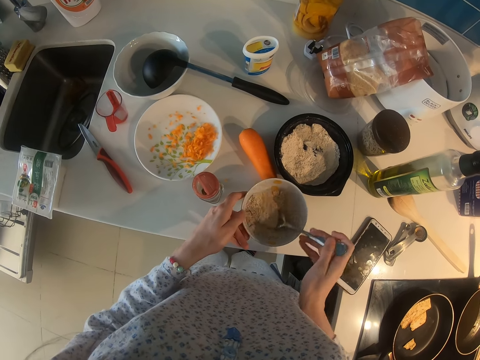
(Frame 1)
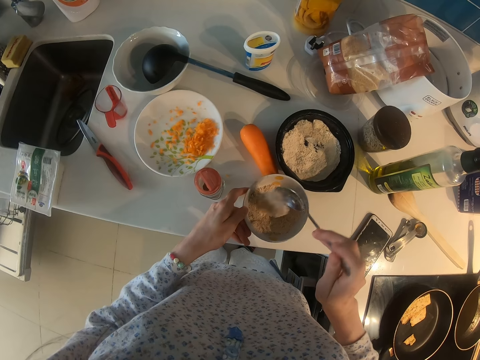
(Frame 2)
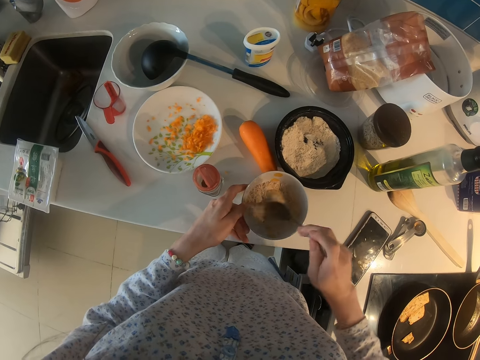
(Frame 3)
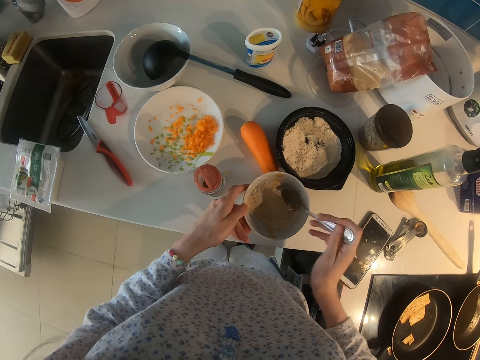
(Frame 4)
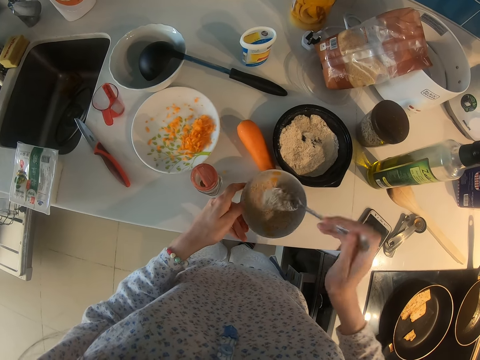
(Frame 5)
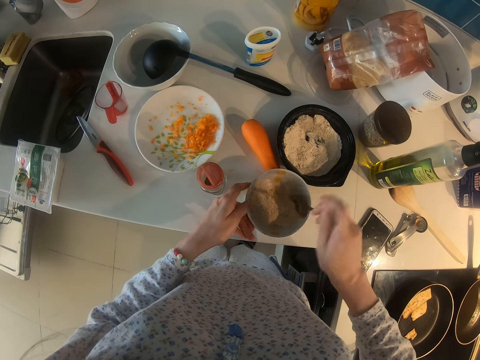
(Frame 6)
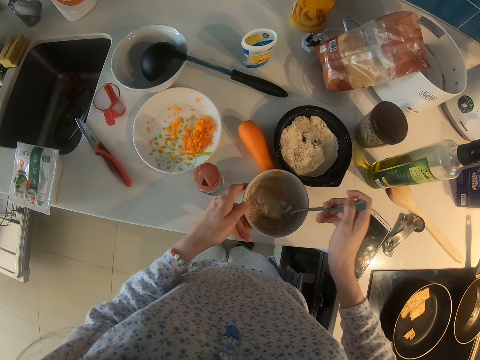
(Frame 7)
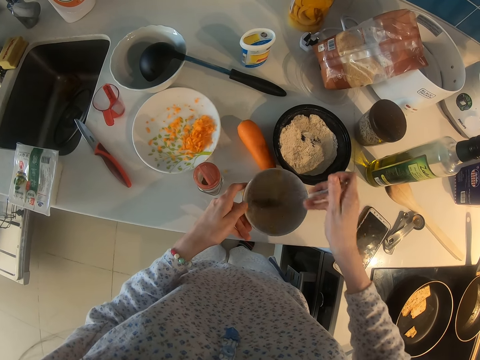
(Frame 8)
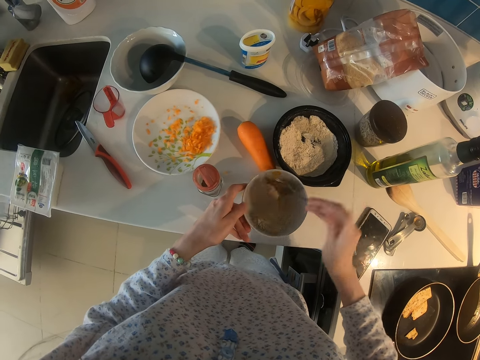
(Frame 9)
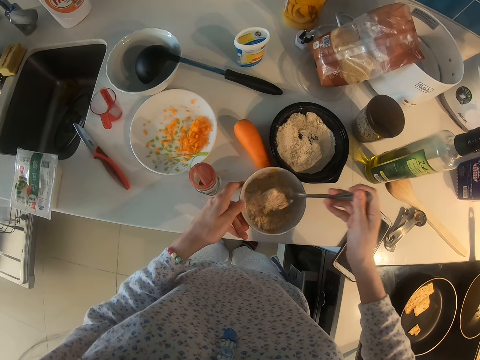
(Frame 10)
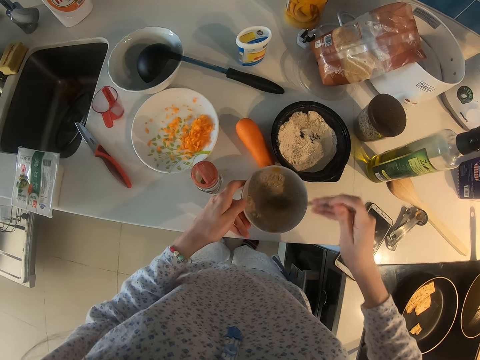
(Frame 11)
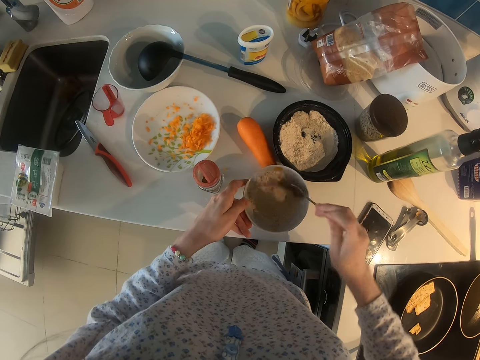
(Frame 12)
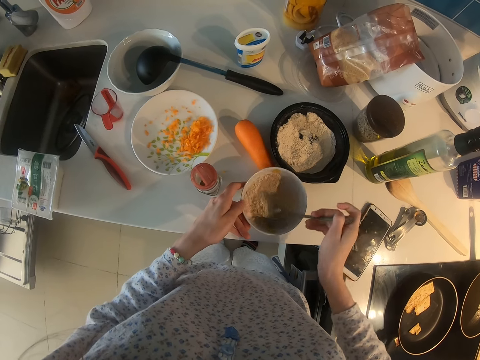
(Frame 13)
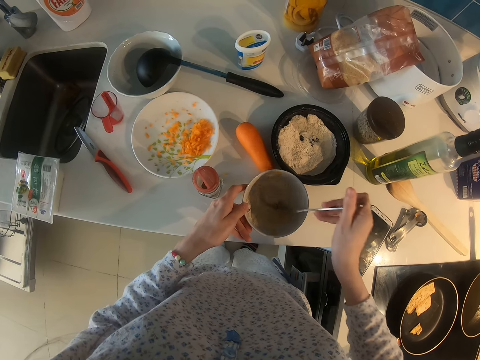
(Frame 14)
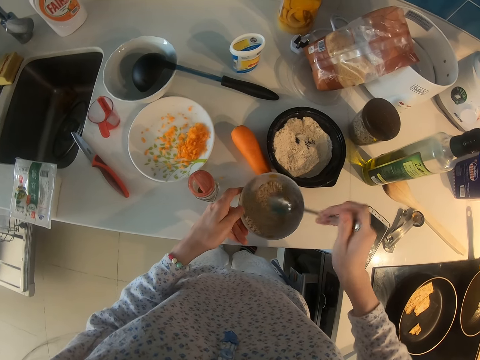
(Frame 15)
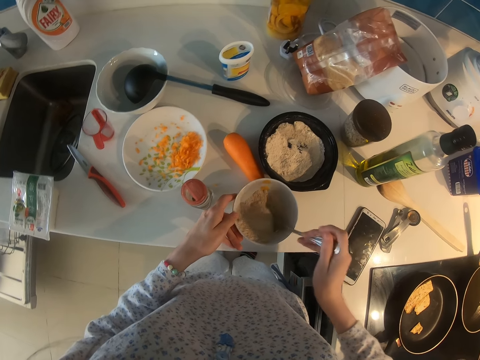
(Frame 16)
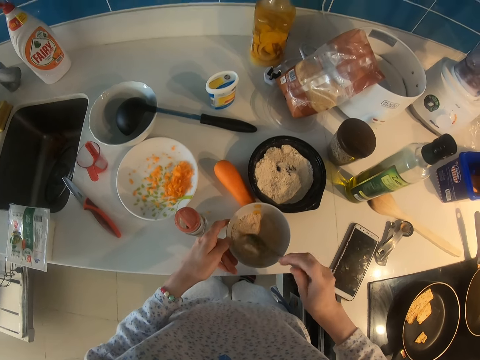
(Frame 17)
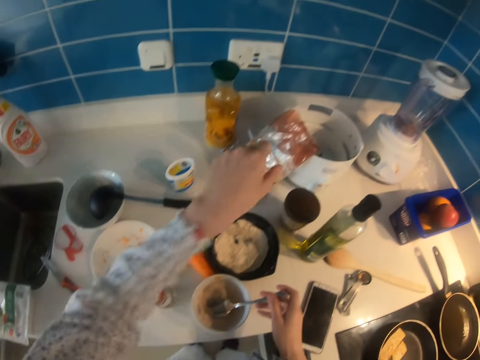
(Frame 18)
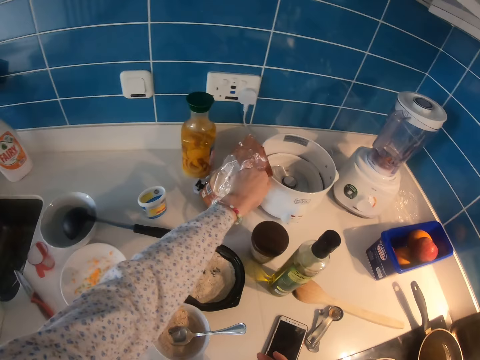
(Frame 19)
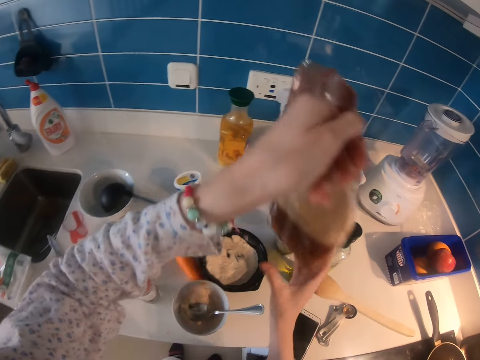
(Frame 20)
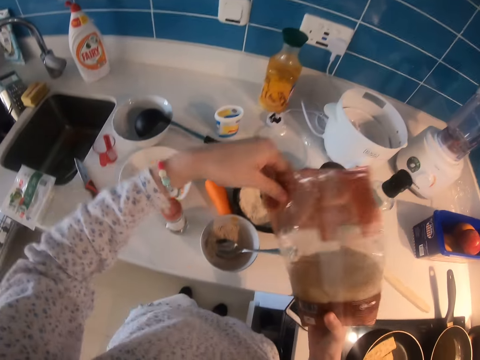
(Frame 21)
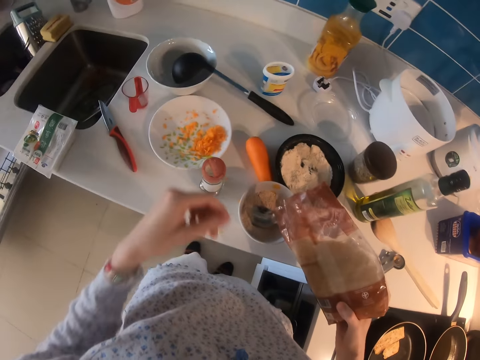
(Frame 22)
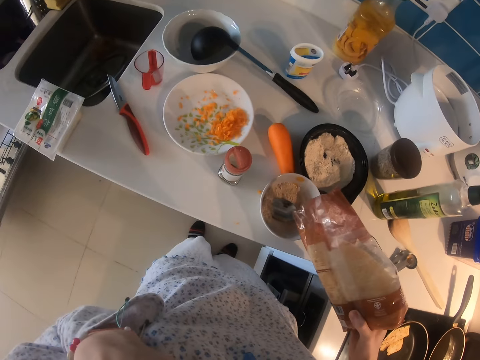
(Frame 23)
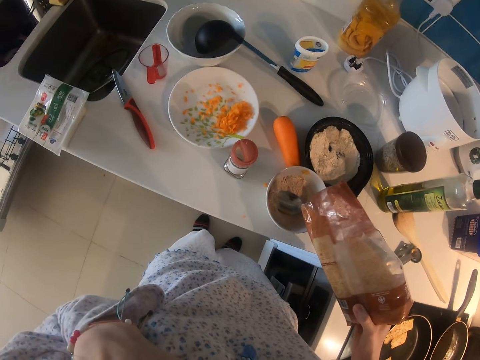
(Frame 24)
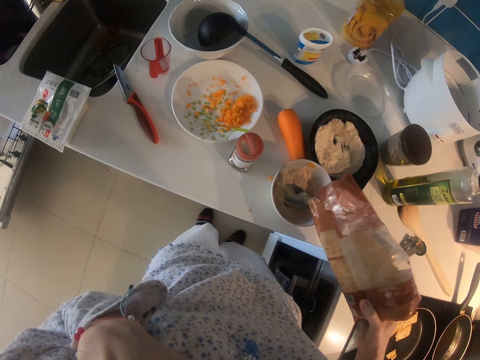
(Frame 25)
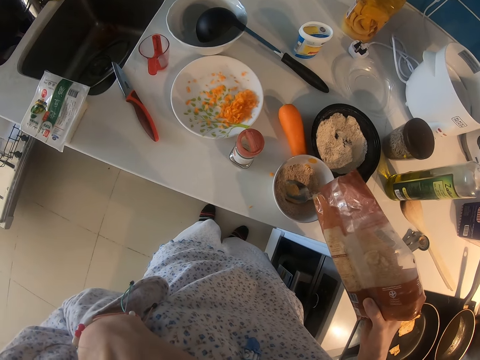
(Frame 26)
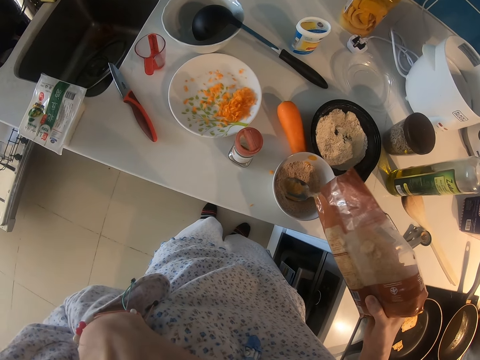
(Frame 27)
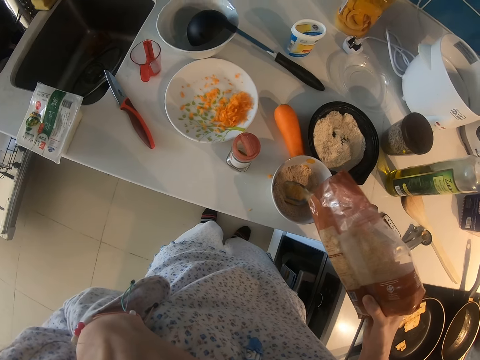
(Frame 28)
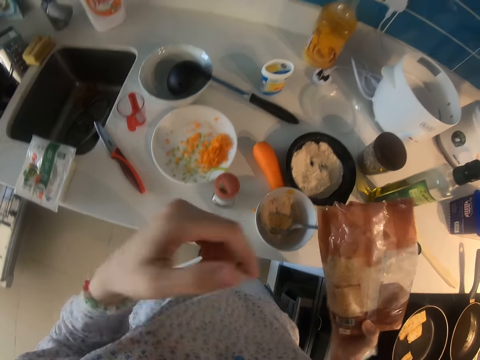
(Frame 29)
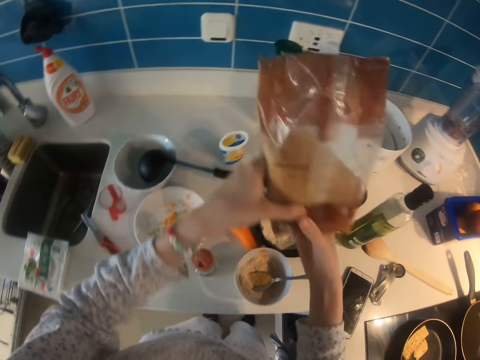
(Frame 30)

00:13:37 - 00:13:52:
The camera wearer mixes flour with a spoon. He mixes the flour with the spoon repeatedly. He picks up sugar. He pours something in the dish. He lifts his hand. He adds the sugar in the bowl.

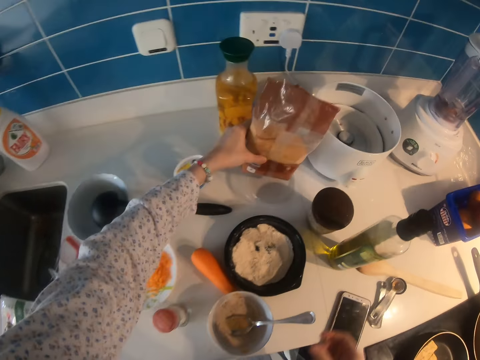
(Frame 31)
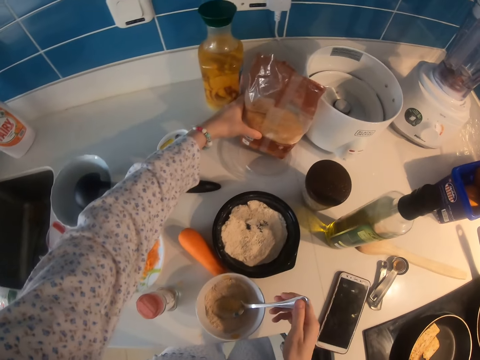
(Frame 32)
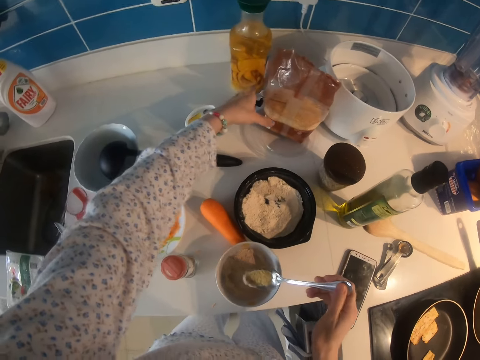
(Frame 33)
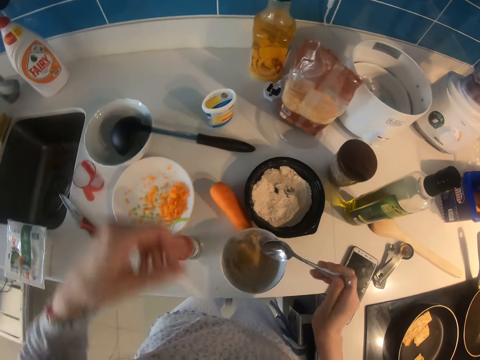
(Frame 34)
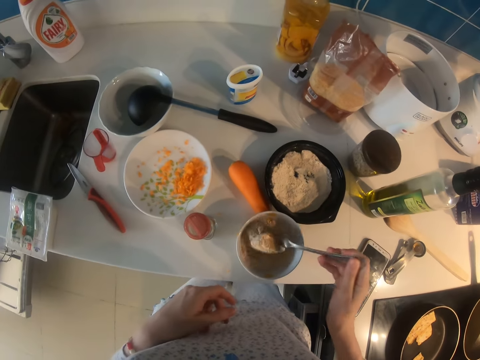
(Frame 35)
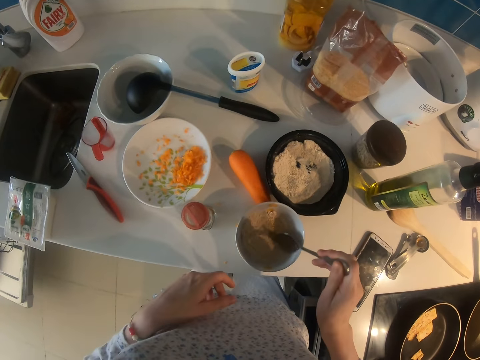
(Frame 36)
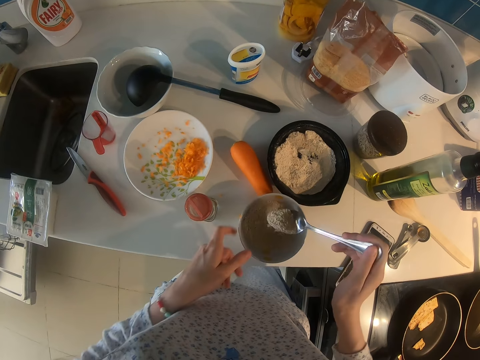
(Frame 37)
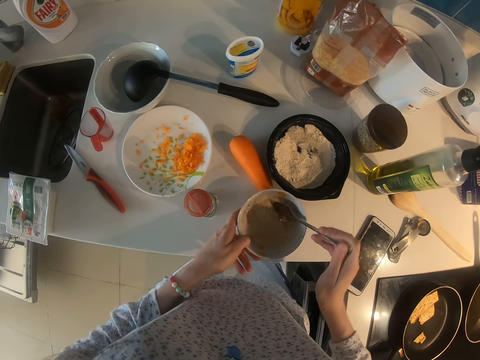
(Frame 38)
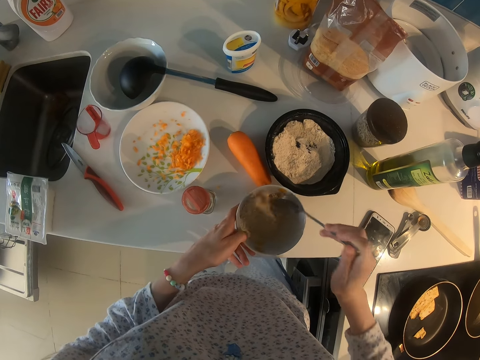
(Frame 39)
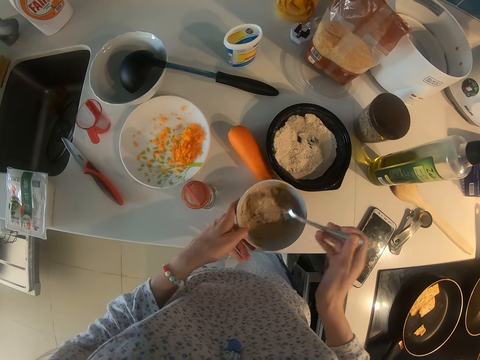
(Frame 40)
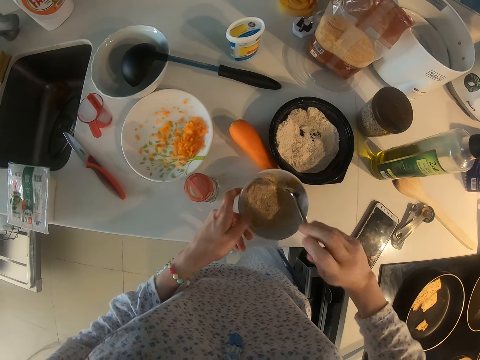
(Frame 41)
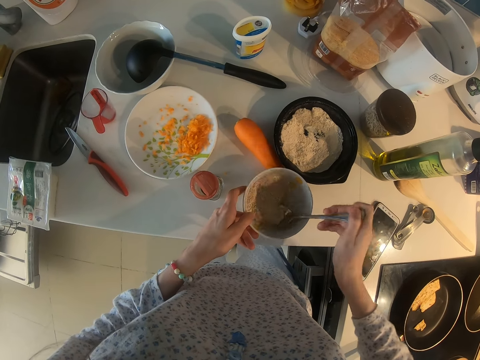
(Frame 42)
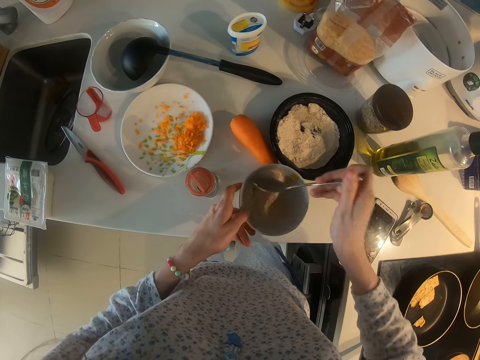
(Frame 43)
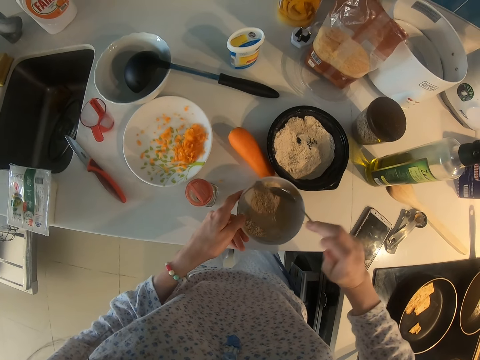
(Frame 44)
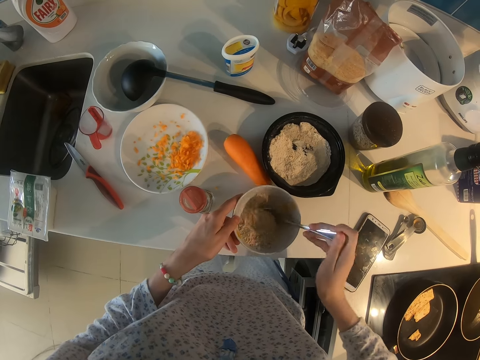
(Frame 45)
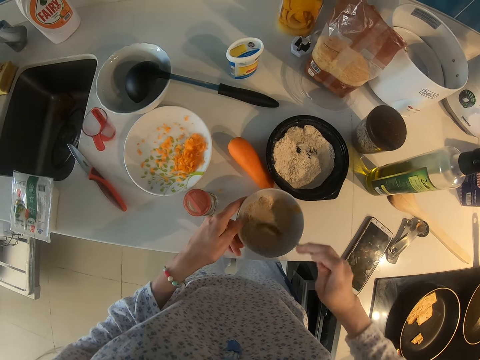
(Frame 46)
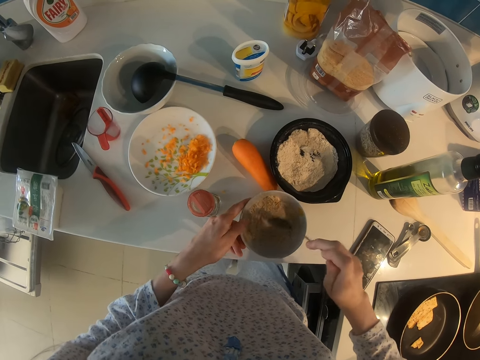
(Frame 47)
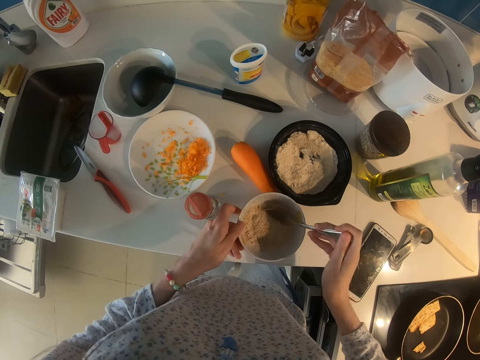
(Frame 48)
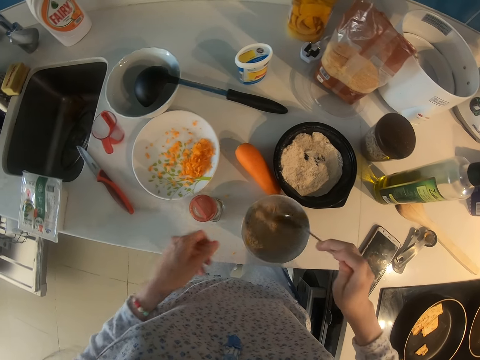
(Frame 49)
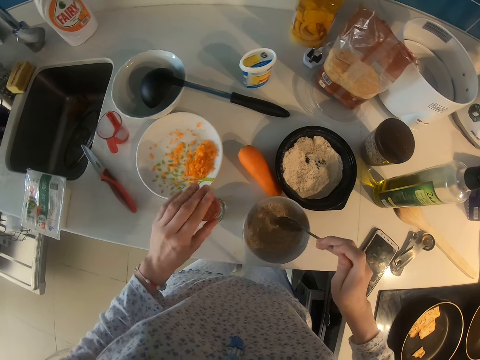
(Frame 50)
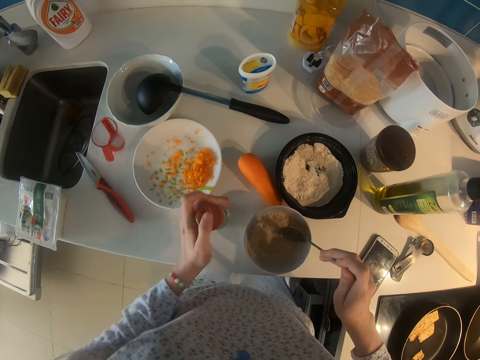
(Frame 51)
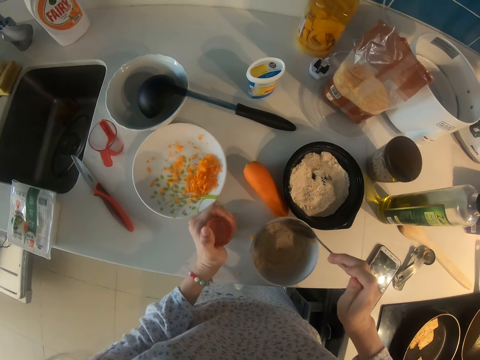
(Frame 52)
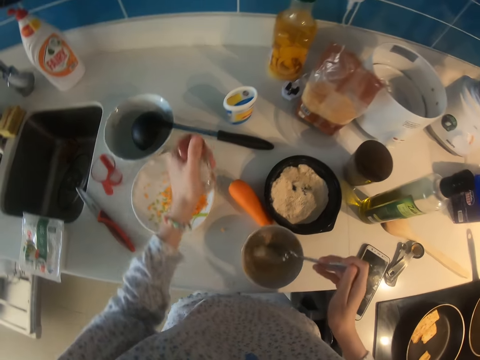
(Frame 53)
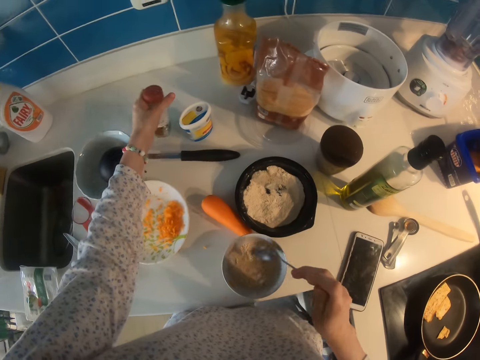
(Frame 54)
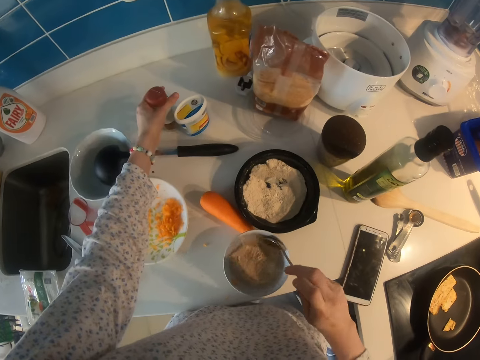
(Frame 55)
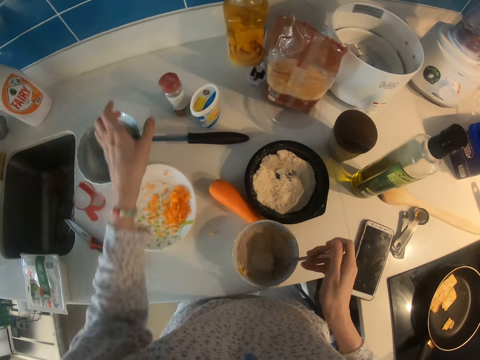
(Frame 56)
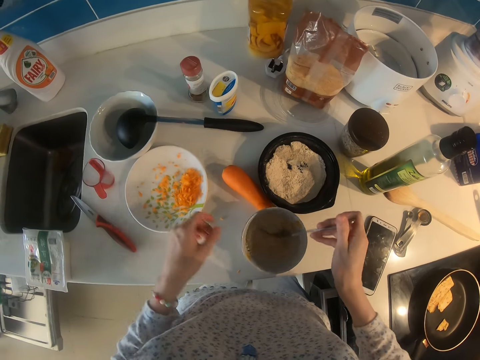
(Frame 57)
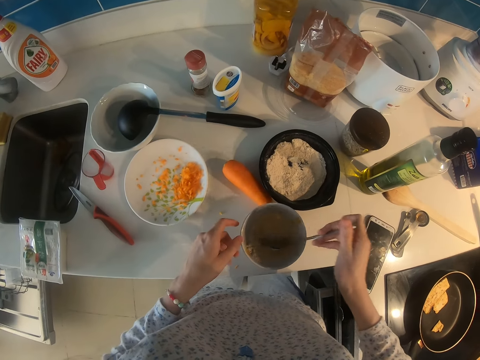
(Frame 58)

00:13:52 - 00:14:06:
The camera wearer puts sugar on the kitchen worktop. They pick up a spoon. They mix flour with the spoon. They touch a dish. They mix the flour with the spoon repeatedly. They move a bottle. They pick up a container and put the container on the kitchen worktop. They mix something.
